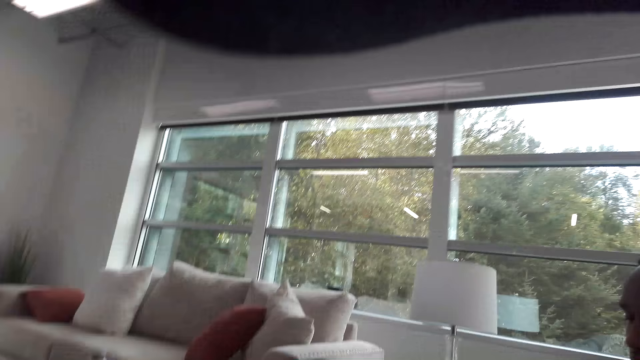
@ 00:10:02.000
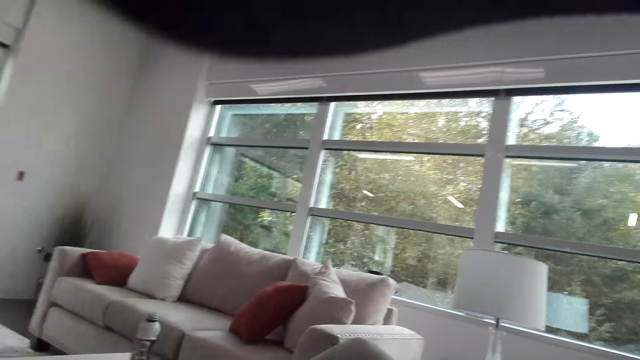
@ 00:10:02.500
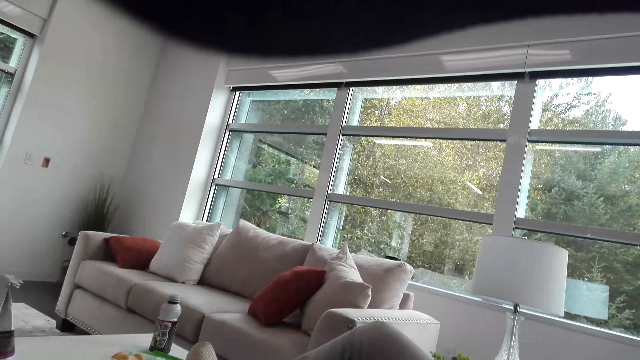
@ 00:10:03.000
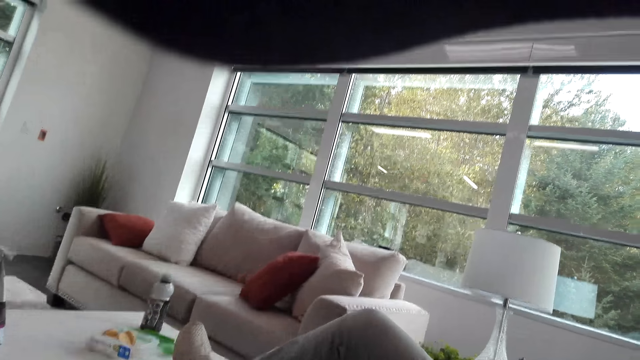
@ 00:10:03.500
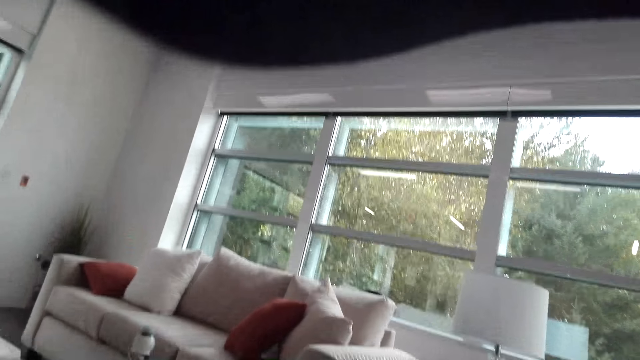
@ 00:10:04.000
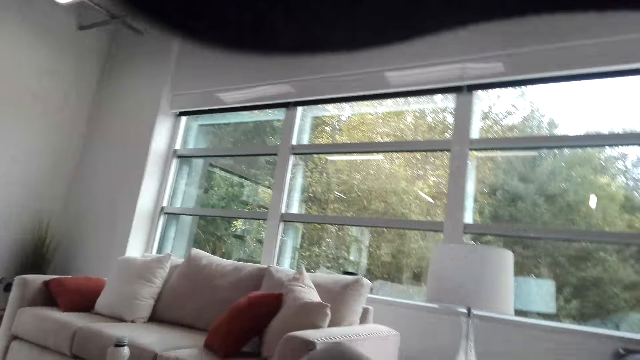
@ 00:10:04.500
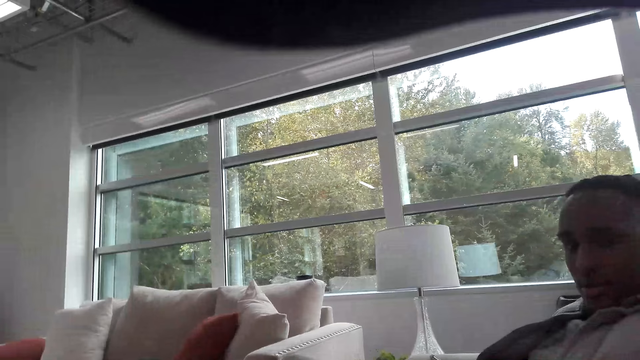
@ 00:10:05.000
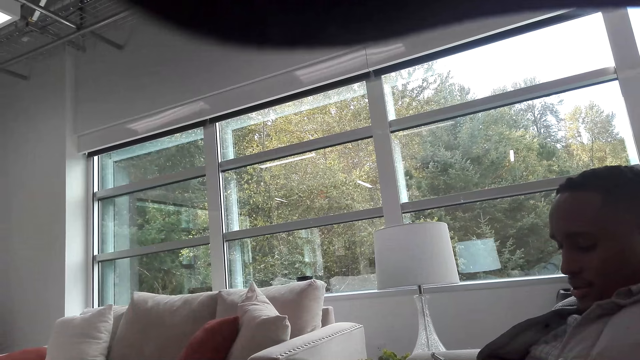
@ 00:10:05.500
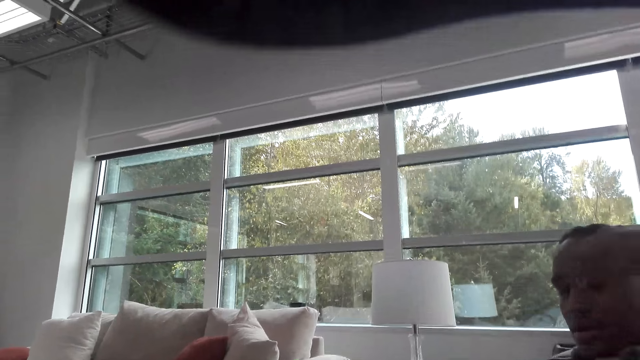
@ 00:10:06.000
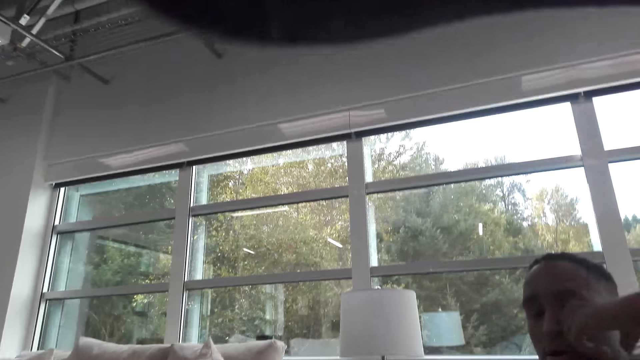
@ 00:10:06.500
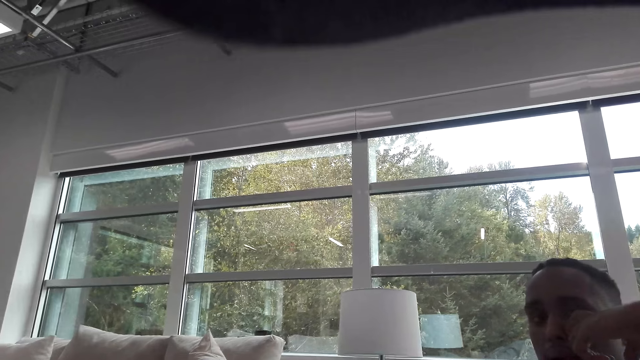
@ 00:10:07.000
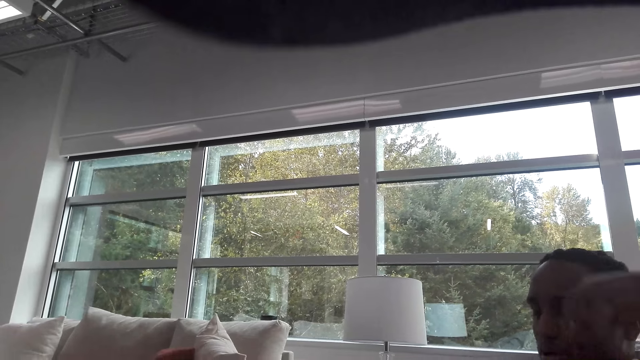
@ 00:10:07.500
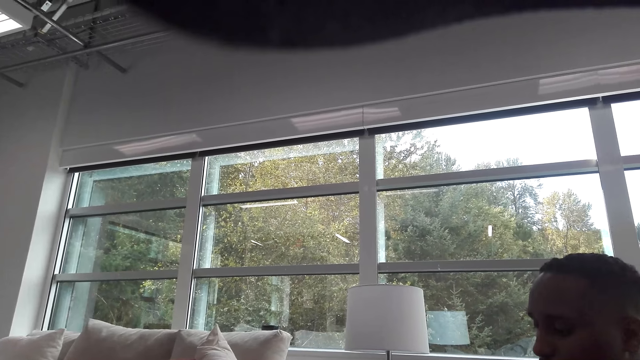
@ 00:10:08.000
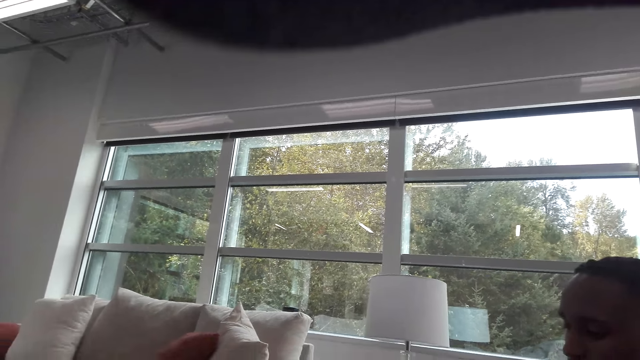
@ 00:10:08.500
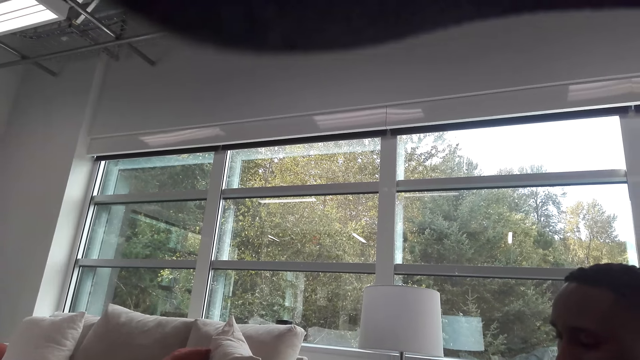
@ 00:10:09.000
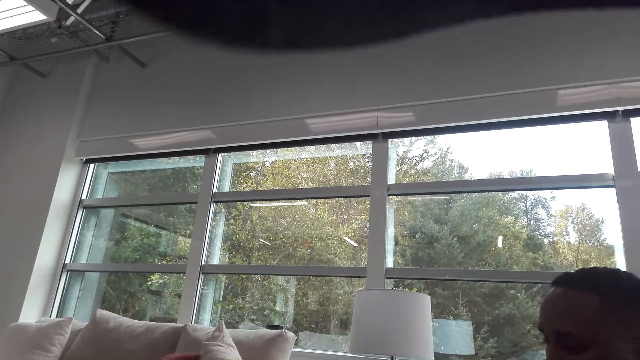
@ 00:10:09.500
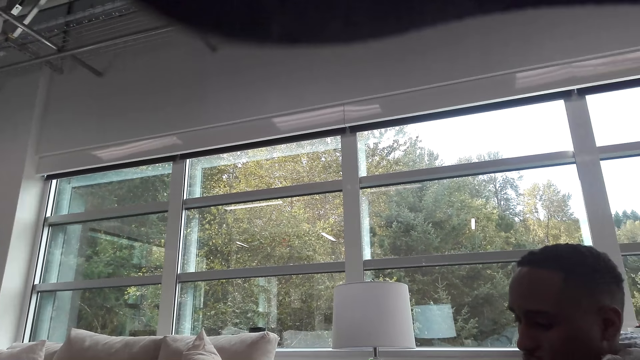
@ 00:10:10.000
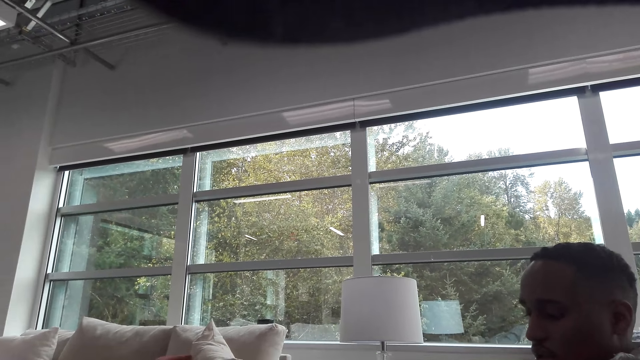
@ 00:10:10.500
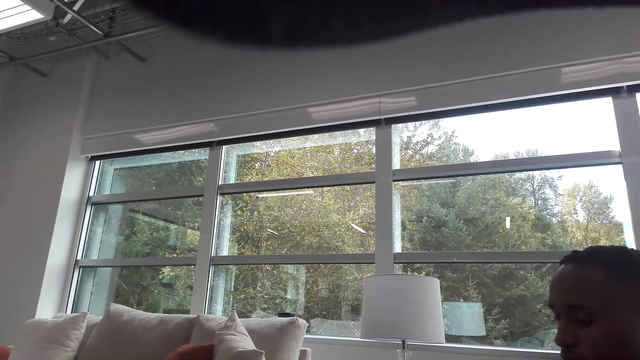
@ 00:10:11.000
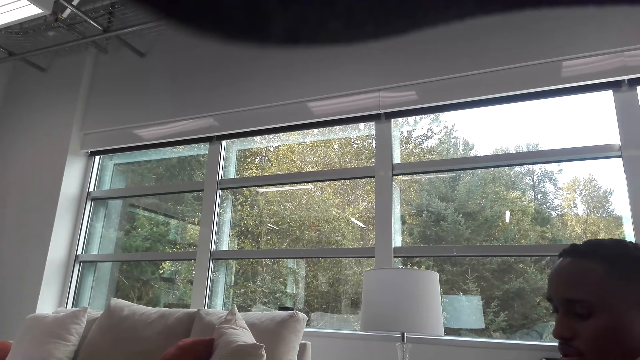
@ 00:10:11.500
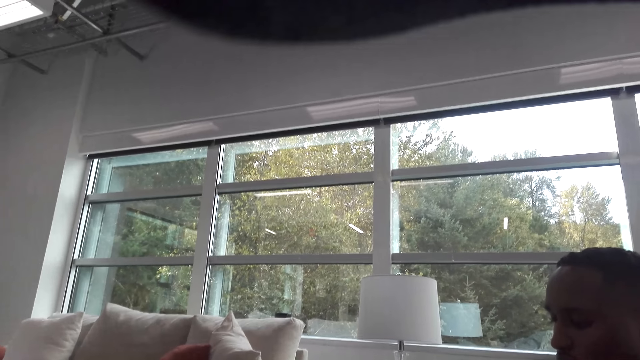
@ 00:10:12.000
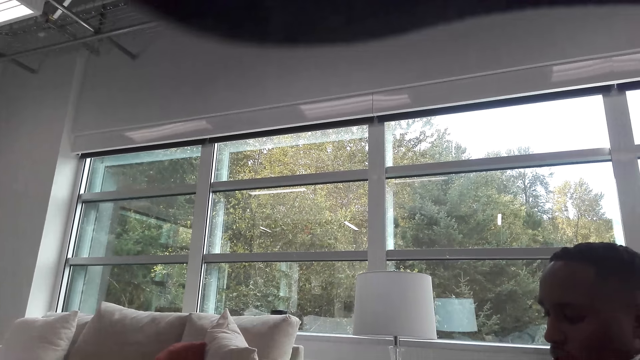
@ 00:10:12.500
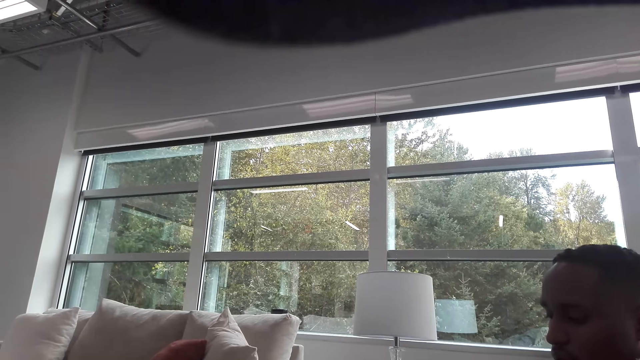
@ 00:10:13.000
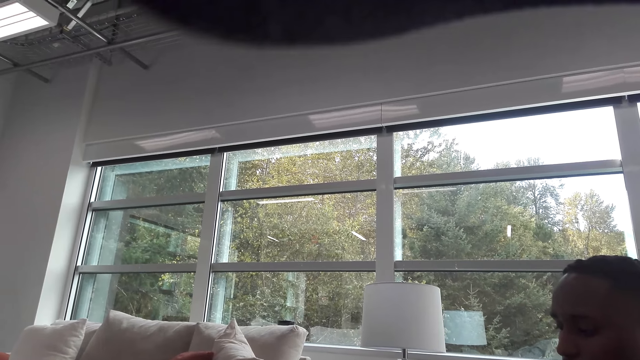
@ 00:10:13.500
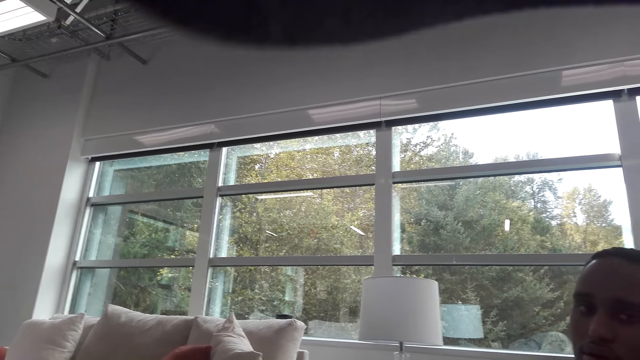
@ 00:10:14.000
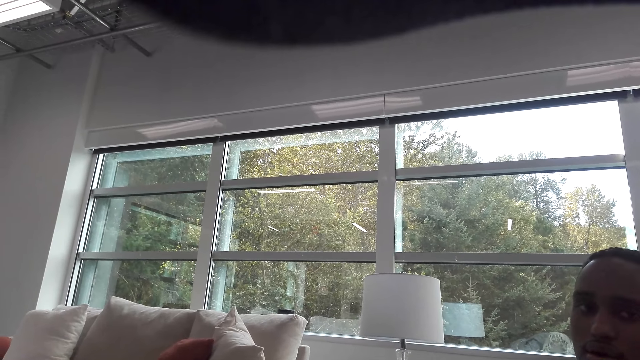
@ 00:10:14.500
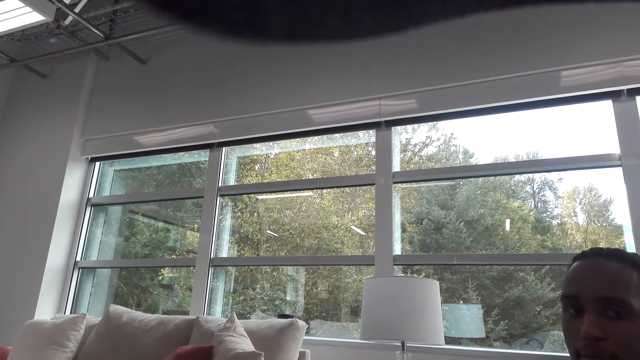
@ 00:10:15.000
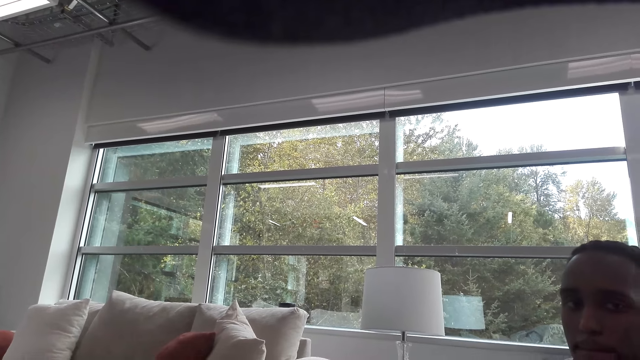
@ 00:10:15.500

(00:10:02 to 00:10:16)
A man talks with the camera wearer. The camera wearer talks with the man.

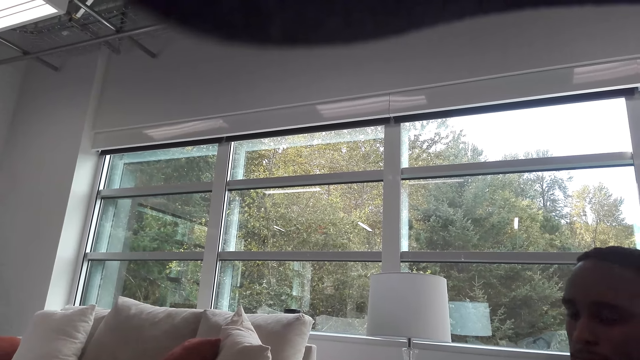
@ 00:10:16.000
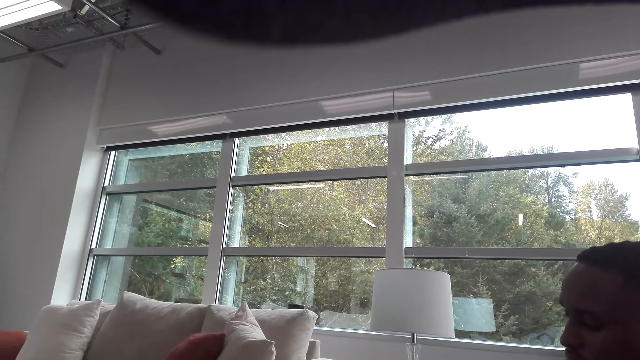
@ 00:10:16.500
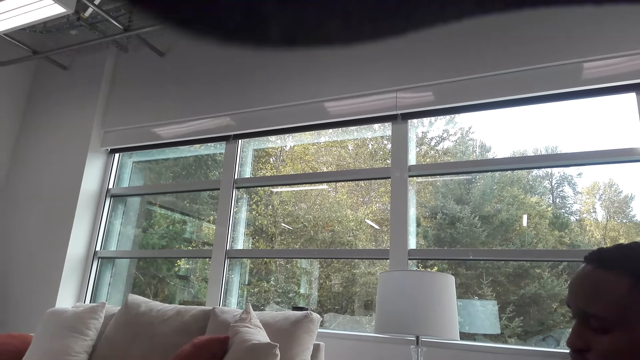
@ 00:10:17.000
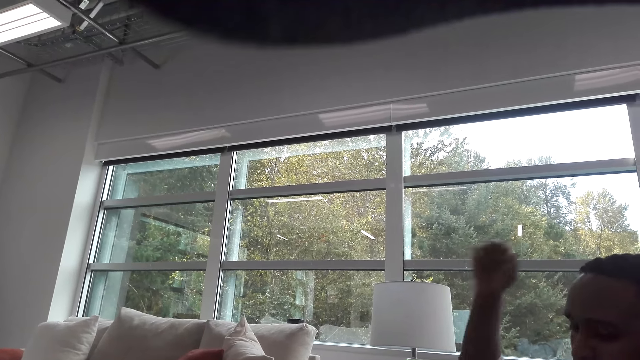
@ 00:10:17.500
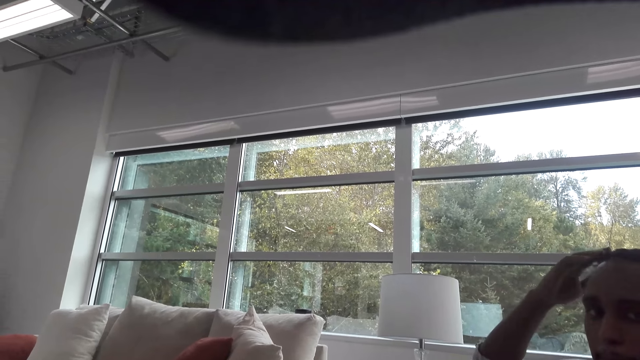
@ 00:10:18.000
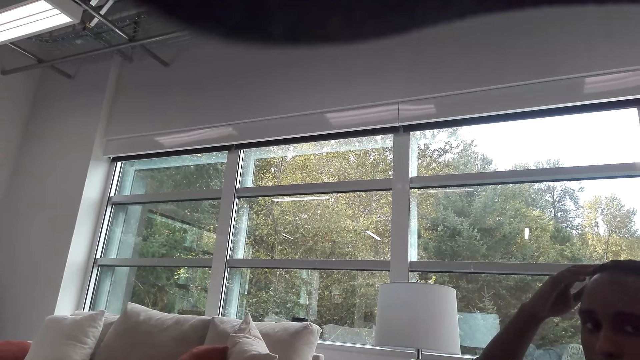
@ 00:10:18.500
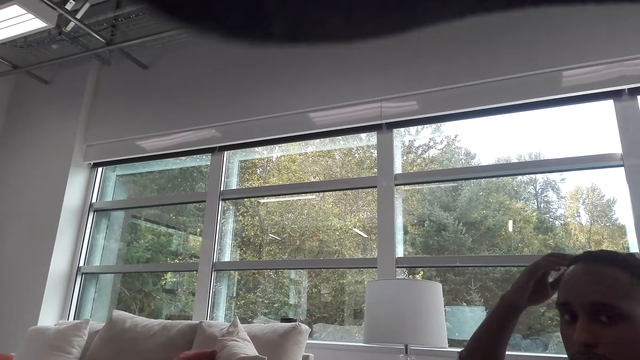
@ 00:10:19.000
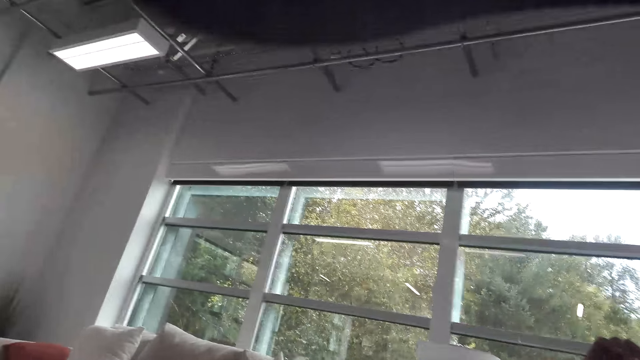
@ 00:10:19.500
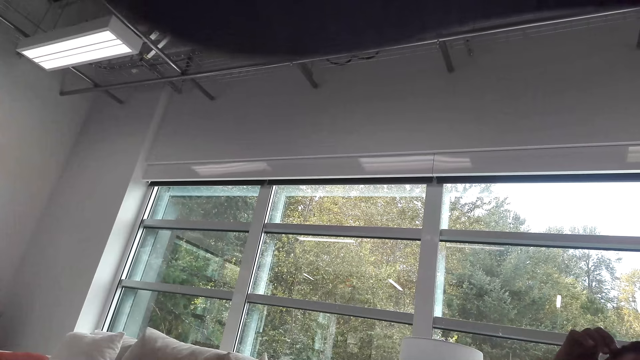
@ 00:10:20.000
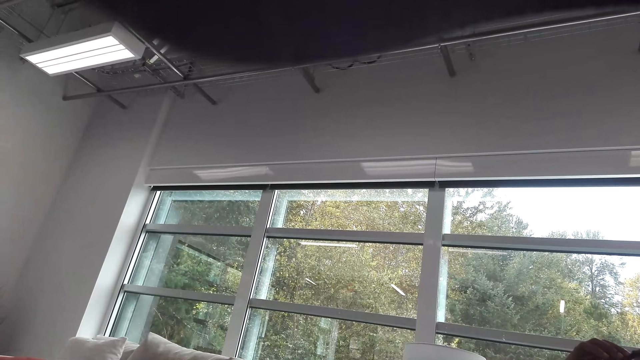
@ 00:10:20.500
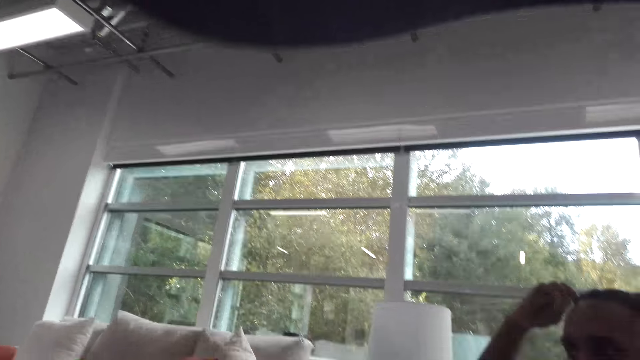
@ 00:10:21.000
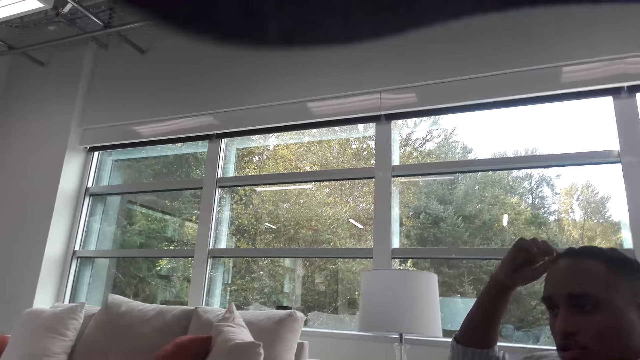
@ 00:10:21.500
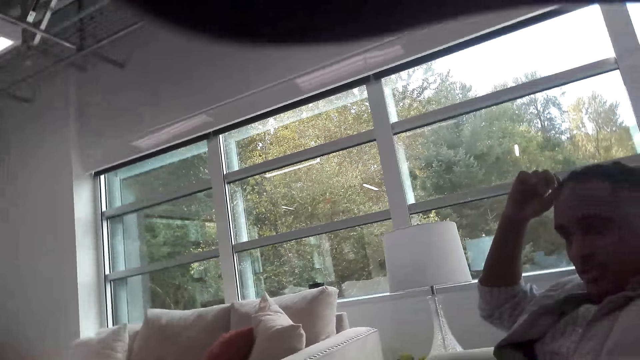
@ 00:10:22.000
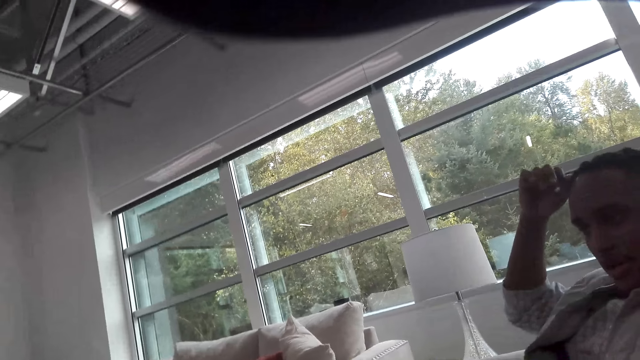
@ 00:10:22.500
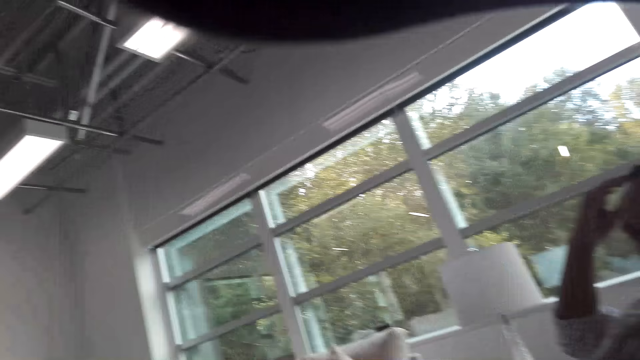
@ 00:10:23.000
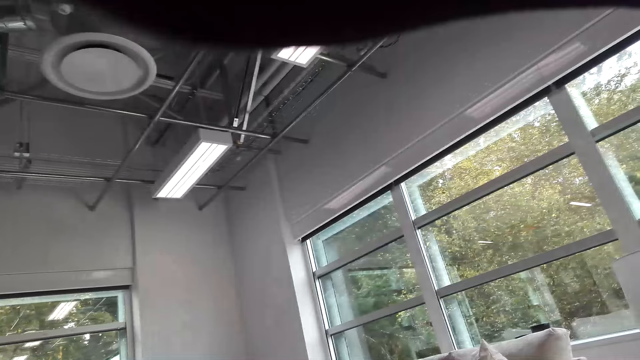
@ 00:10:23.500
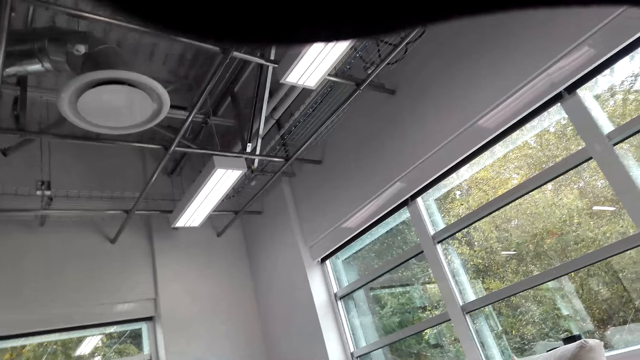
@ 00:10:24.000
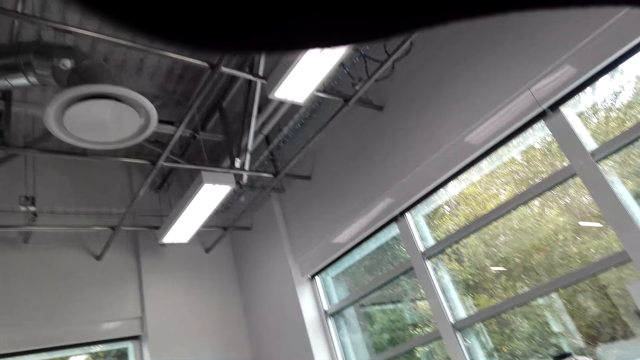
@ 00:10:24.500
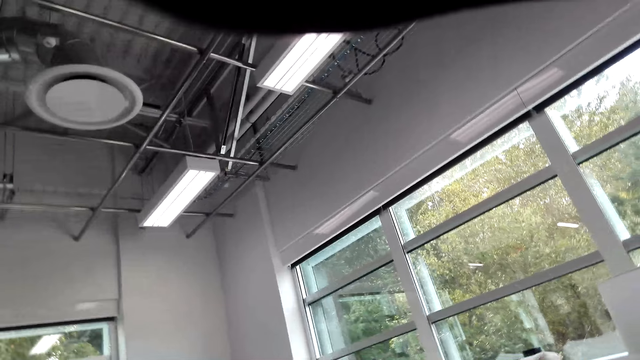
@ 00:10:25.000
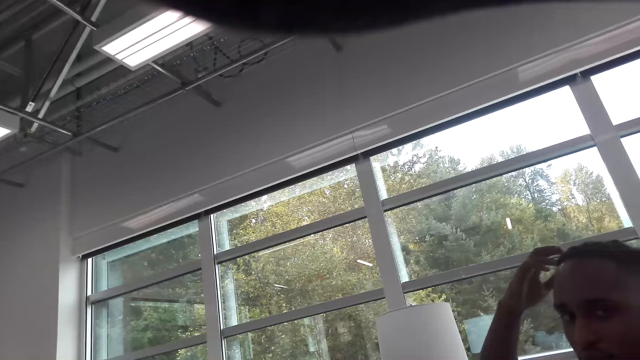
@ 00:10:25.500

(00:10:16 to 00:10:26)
A man talks with the camera wearer. The camera wearer talks with the man.
